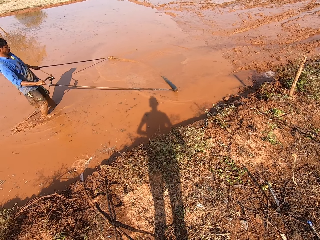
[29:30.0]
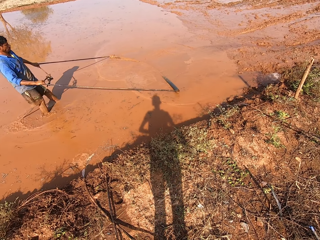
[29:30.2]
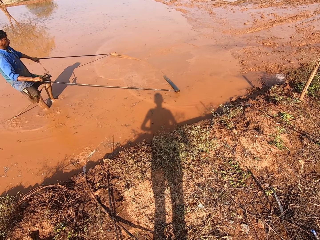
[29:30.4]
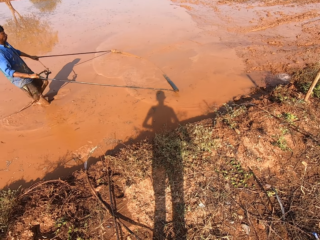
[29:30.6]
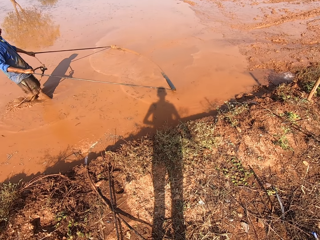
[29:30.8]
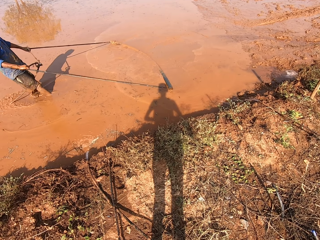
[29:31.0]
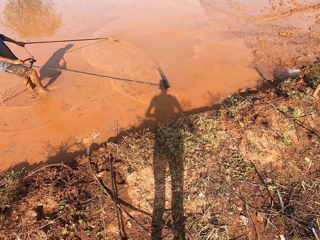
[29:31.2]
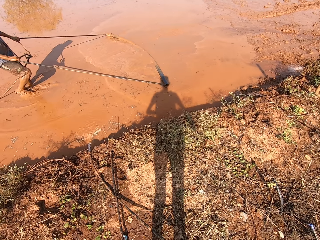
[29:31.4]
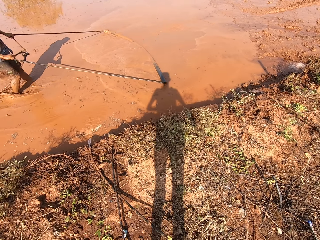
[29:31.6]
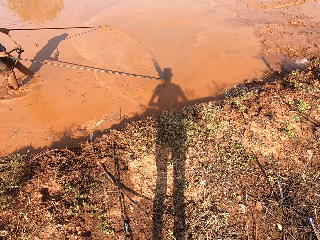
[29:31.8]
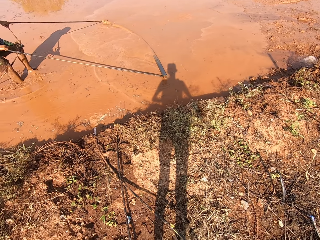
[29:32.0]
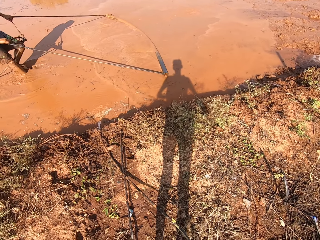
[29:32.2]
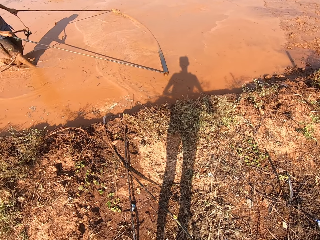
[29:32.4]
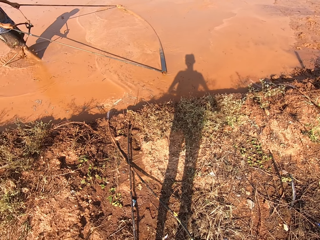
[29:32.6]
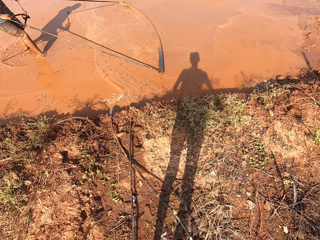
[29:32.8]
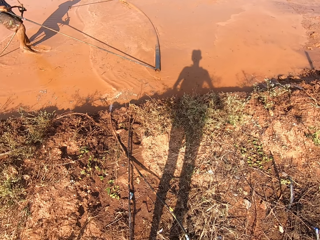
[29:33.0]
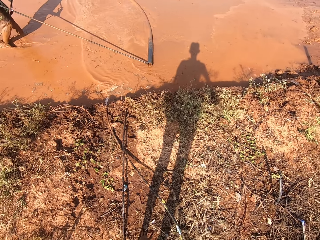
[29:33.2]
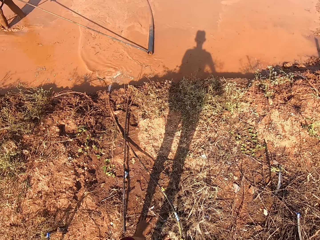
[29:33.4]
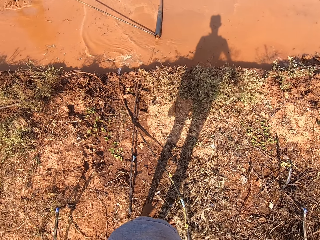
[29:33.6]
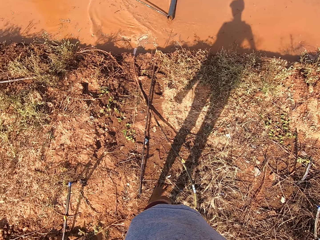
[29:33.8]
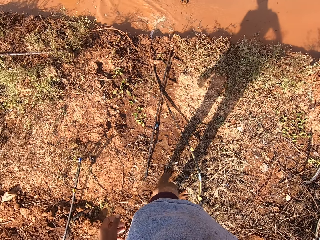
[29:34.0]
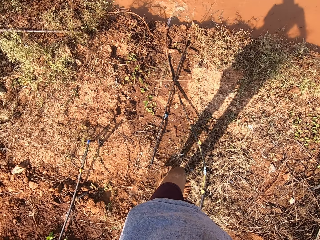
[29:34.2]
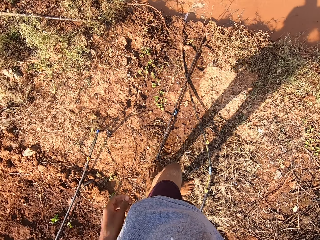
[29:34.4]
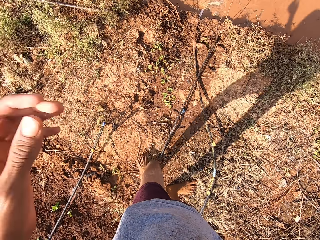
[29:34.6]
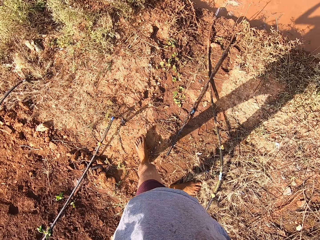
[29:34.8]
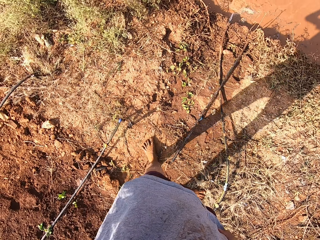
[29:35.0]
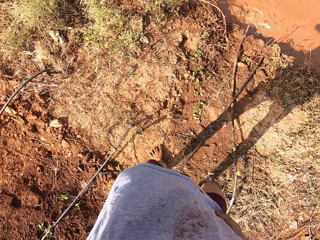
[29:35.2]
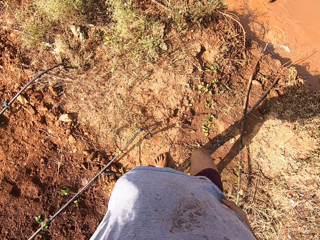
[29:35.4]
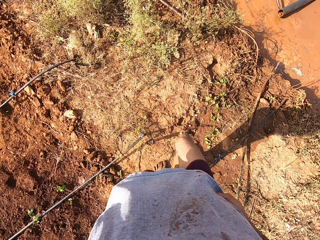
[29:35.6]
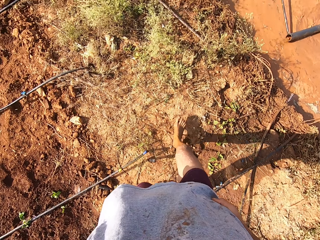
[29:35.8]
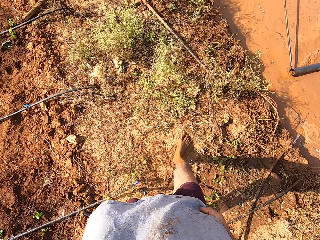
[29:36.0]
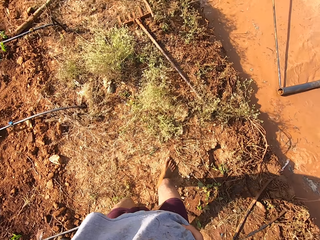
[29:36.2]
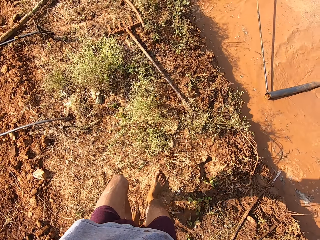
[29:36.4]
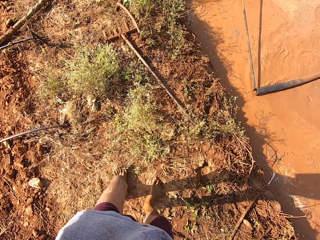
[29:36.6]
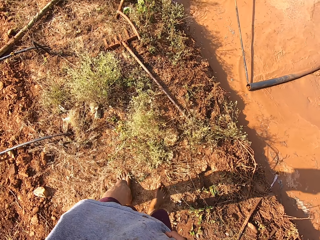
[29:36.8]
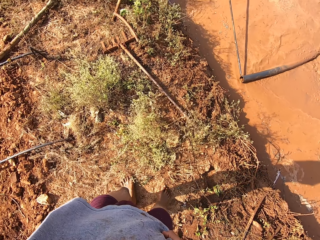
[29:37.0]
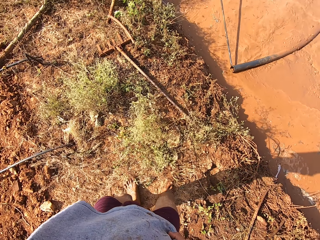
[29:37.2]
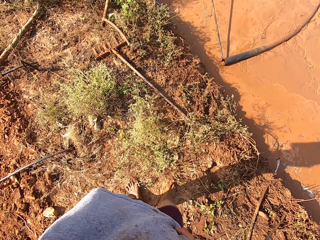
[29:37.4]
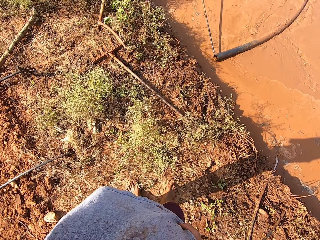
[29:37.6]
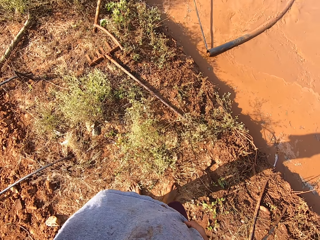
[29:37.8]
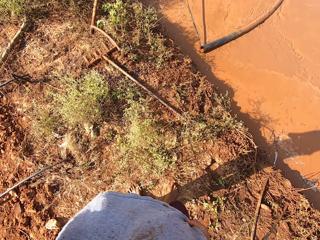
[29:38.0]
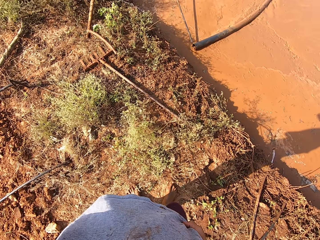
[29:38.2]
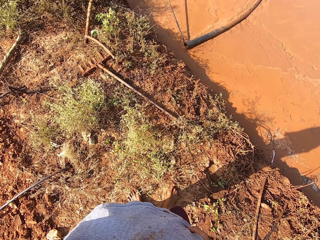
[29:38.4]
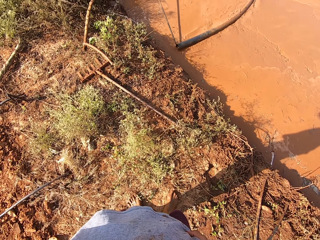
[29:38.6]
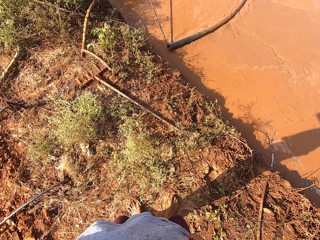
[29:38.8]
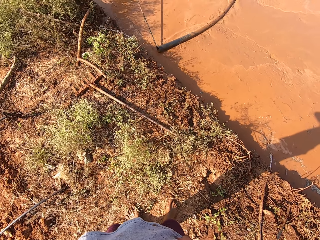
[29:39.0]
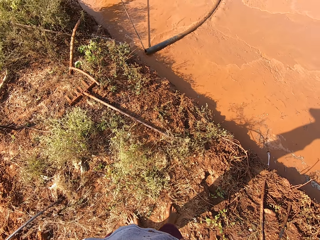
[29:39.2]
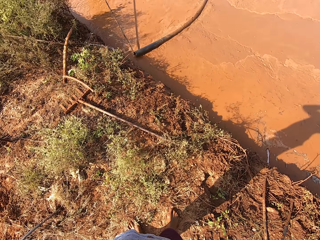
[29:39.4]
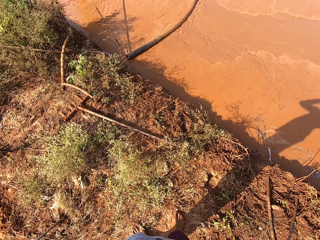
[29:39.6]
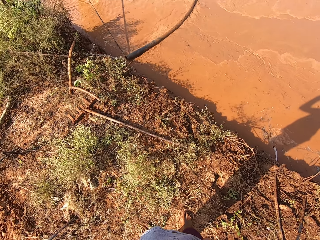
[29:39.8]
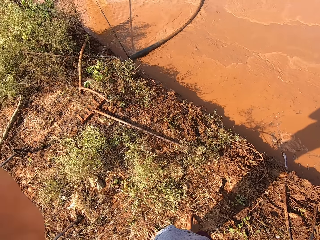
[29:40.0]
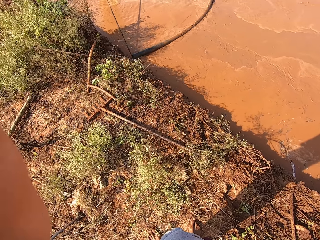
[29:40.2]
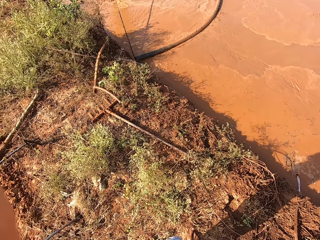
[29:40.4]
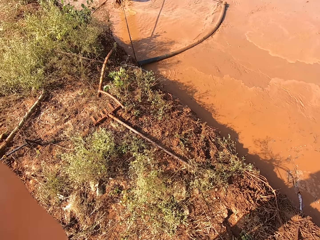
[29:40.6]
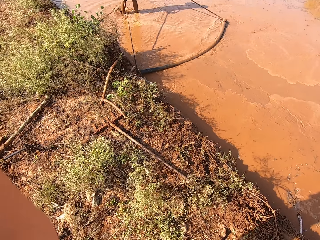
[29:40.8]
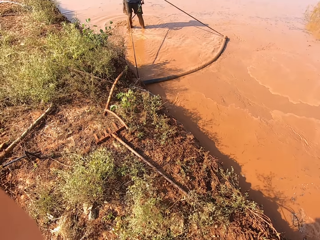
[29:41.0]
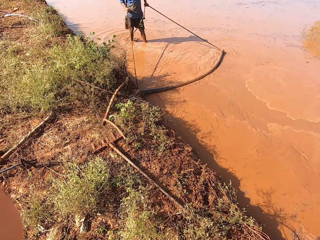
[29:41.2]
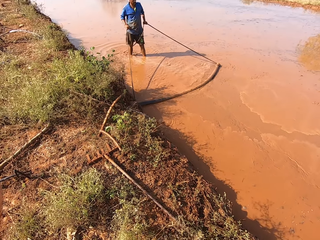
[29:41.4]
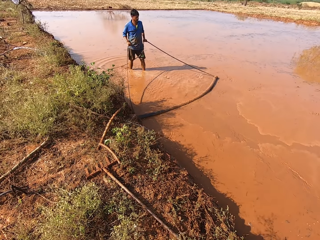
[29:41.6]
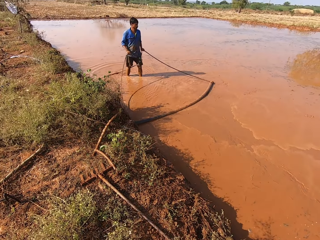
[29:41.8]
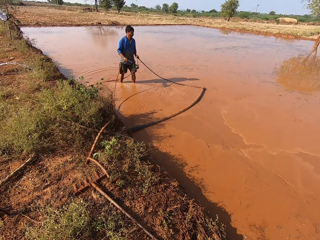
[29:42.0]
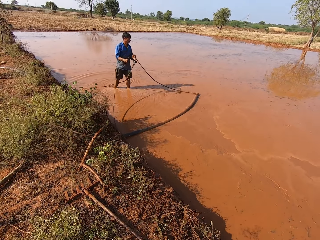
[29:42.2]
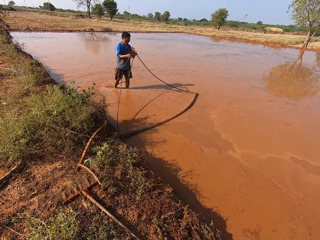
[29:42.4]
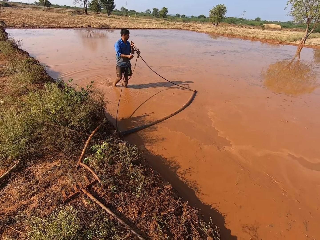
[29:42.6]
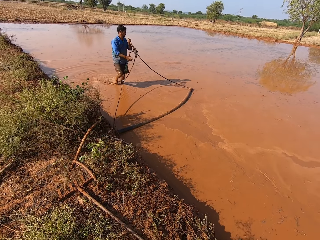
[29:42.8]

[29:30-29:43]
The camera wearer looks around. They walk. They look around.

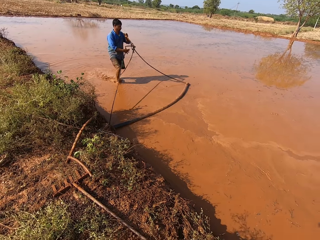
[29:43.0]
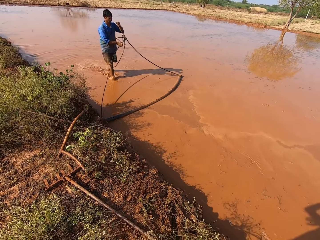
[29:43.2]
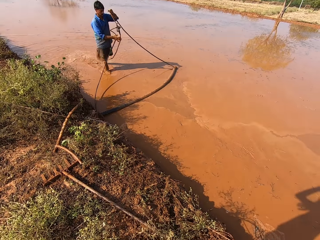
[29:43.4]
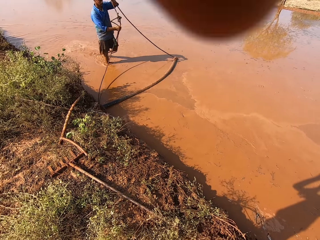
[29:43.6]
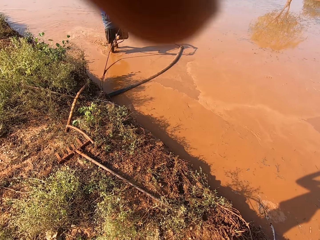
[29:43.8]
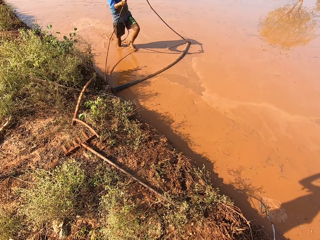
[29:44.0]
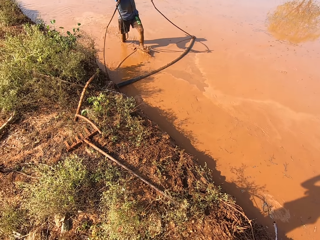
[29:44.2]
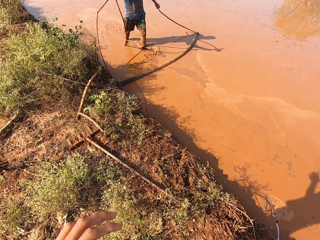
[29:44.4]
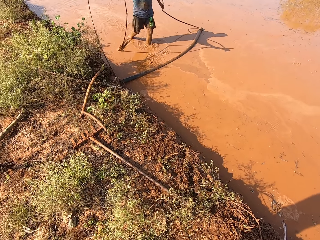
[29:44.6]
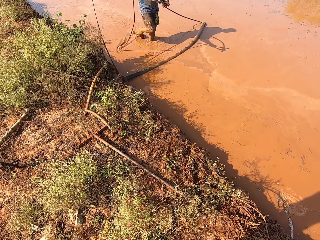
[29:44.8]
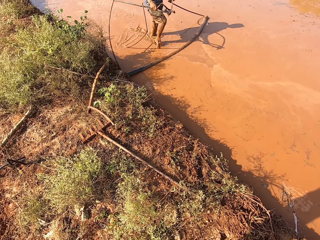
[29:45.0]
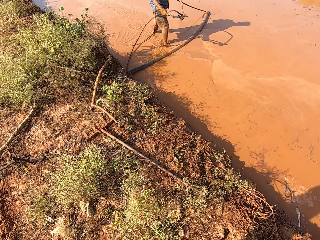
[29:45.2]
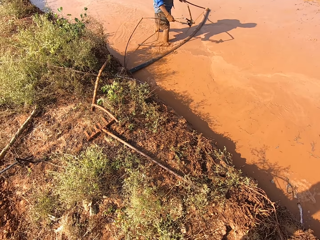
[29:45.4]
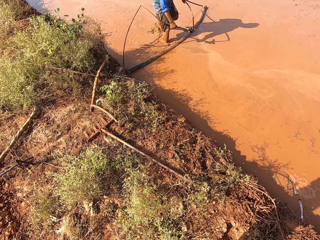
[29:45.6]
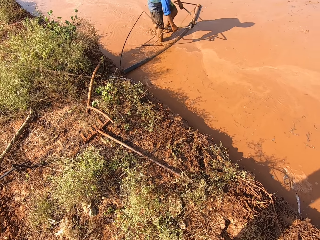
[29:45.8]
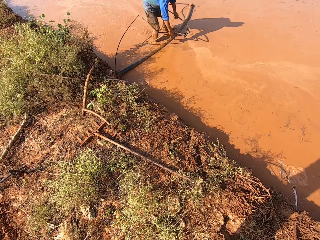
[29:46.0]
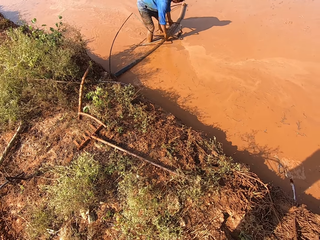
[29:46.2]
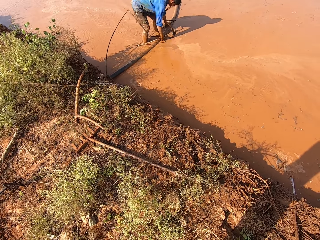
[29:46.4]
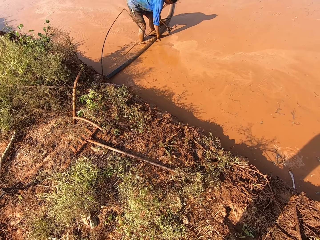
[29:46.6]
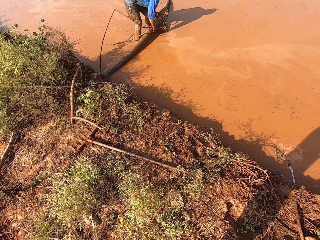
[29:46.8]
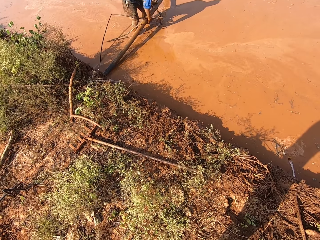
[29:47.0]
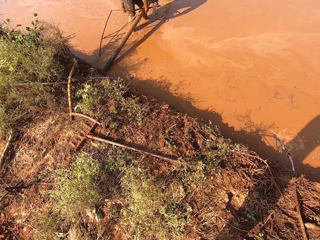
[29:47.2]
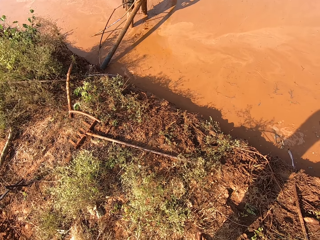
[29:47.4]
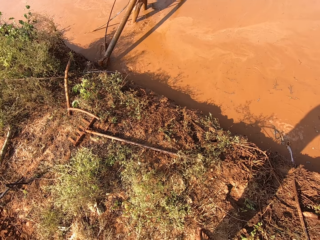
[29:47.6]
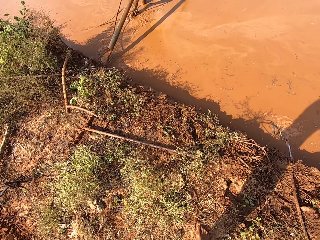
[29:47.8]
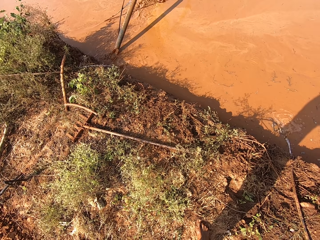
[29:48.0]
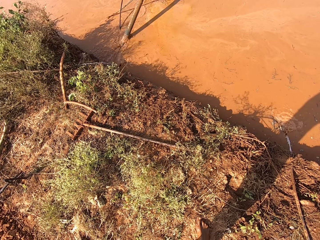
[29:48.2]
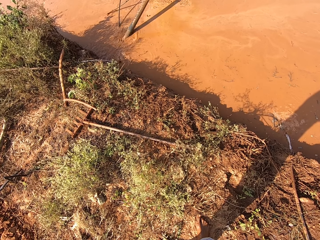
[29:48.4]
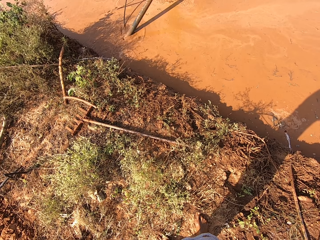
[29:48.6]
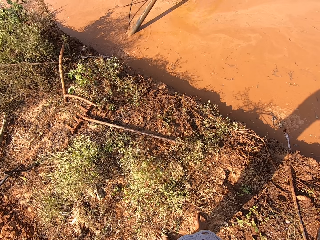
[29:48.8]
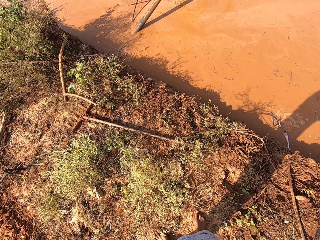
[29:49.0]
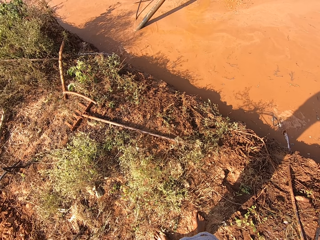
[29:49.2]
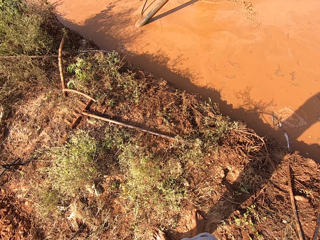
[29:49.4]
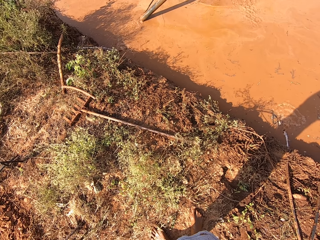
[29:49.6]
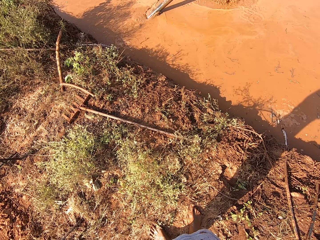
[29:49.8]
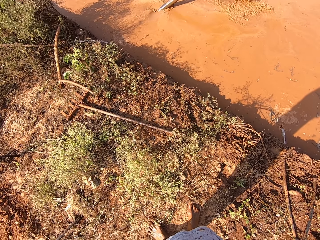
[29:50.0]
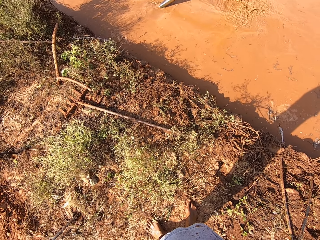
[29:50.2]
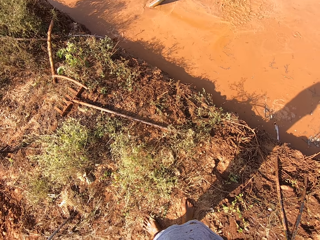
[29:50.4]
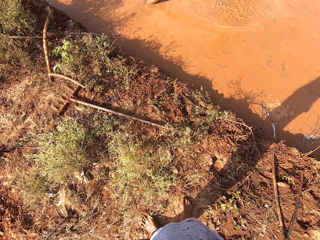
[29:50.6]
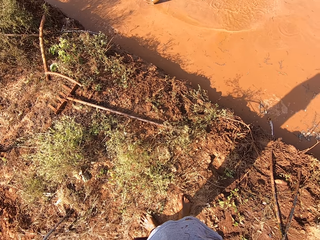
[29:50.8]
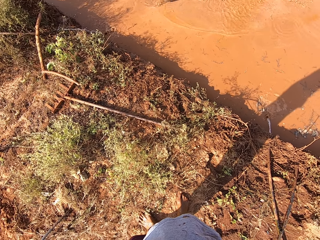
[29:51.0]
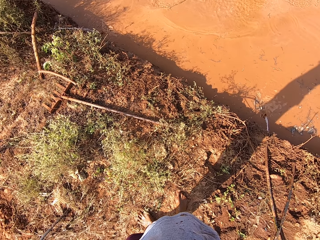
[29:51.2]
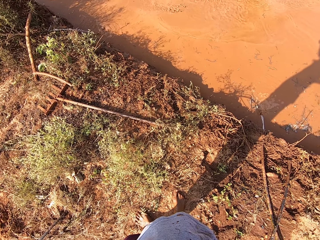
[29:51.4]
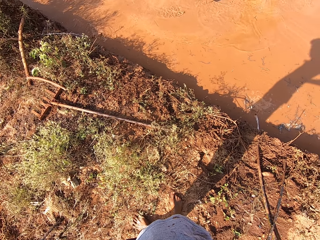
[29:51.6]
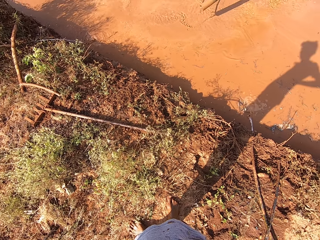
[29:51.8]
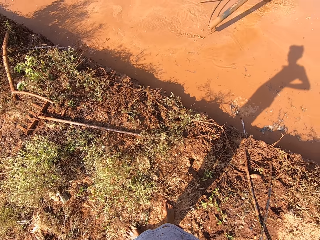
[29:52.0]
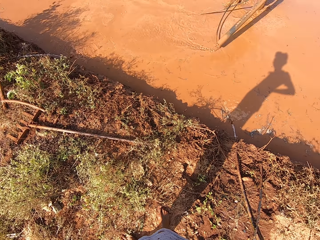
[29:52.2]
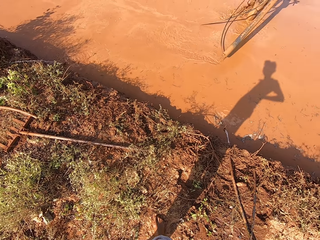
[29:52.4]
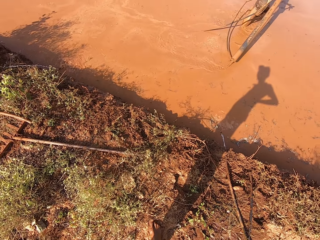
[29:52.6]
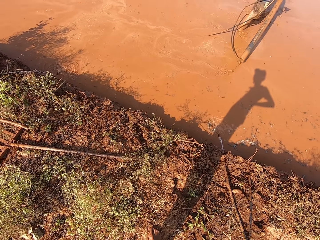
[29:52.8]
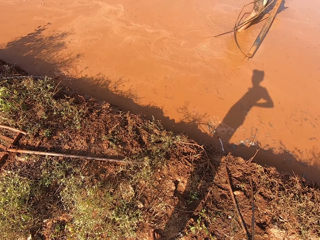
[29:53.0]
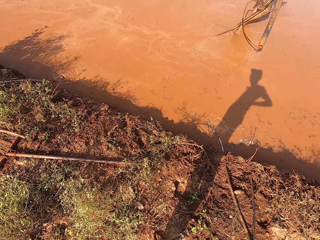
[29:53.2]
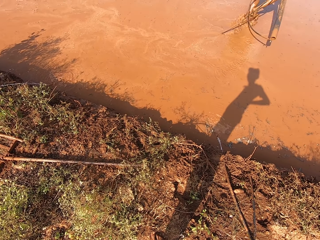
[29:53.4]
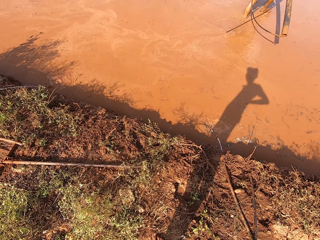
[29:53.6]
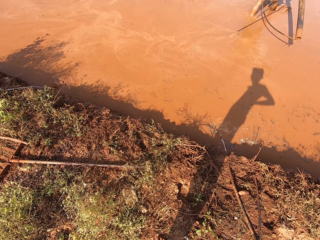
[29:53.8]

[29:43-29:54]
The man picks the tube from the ground with both hands.
